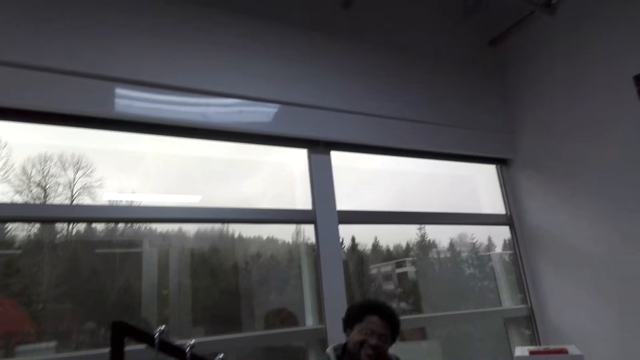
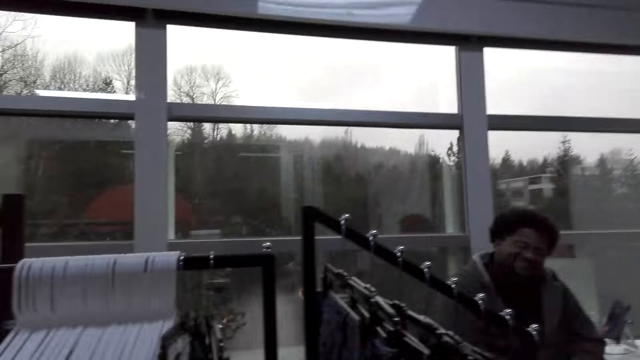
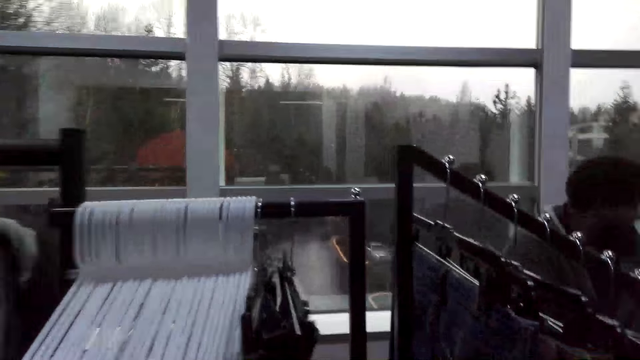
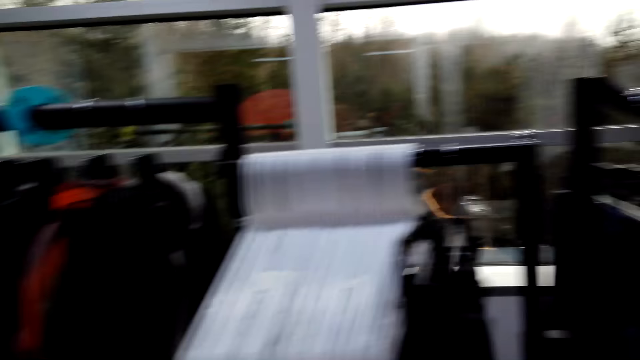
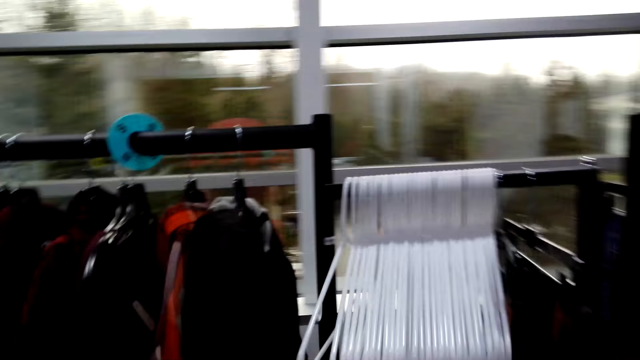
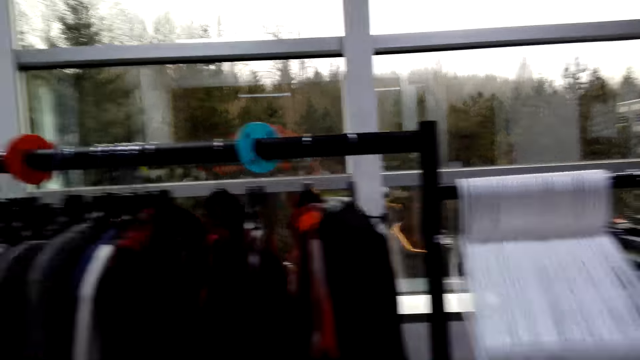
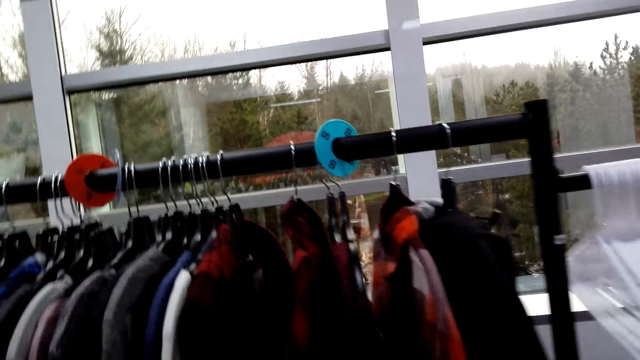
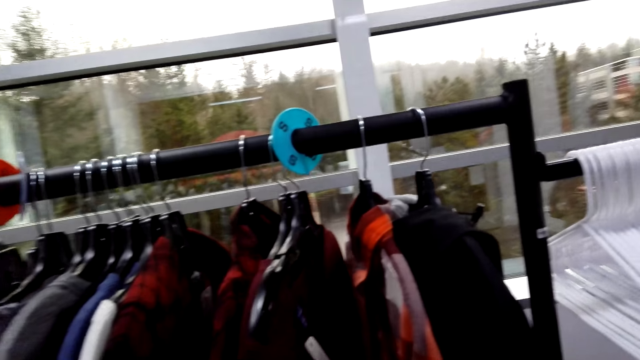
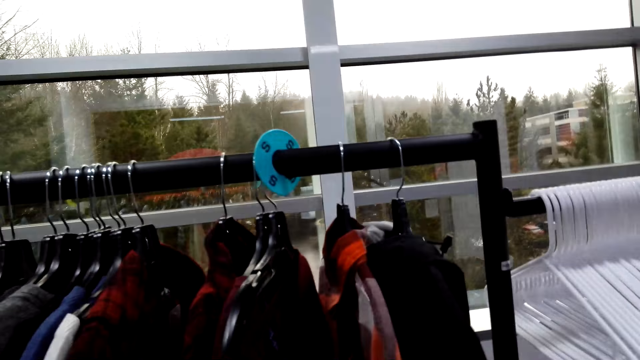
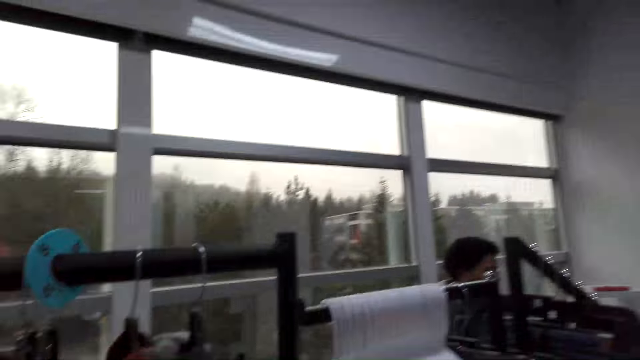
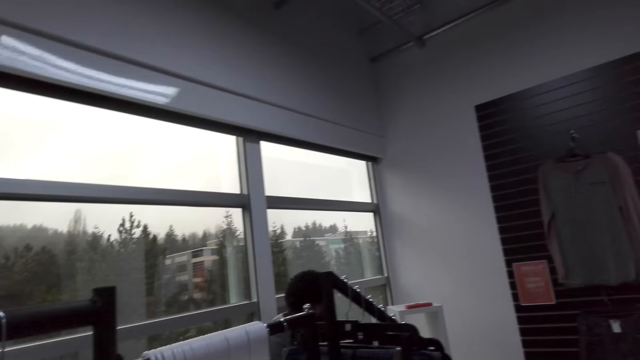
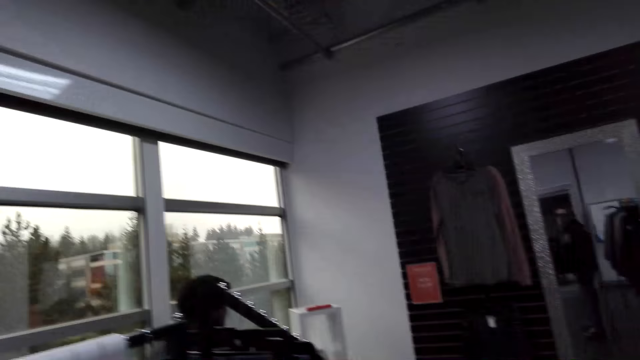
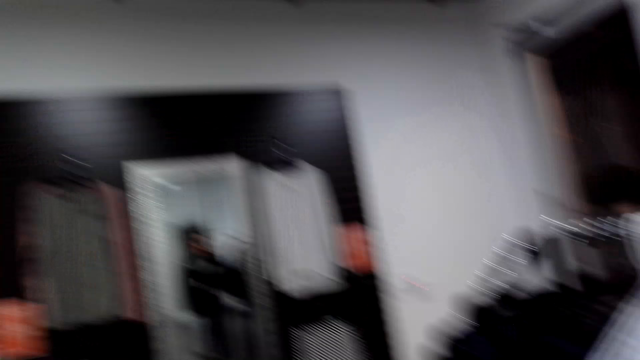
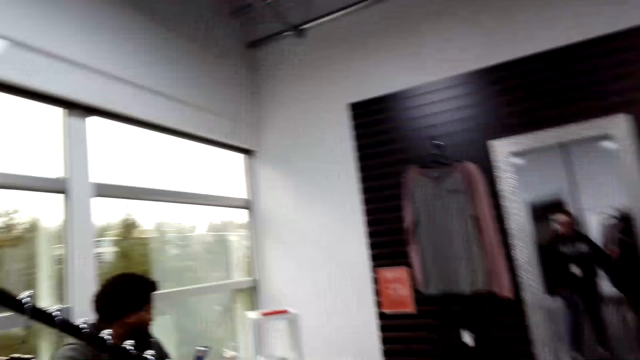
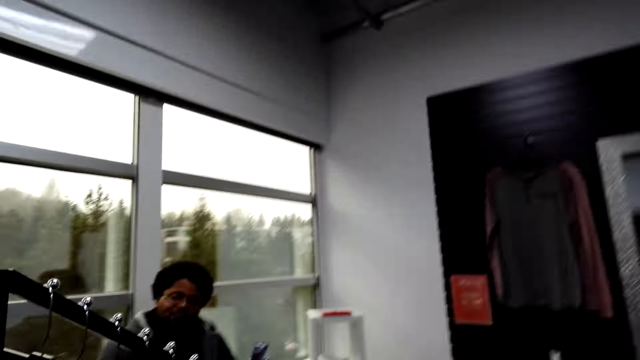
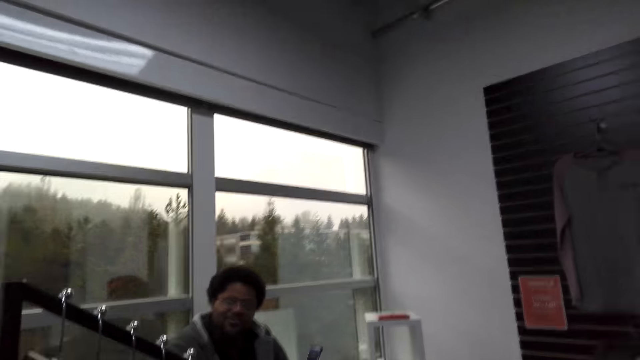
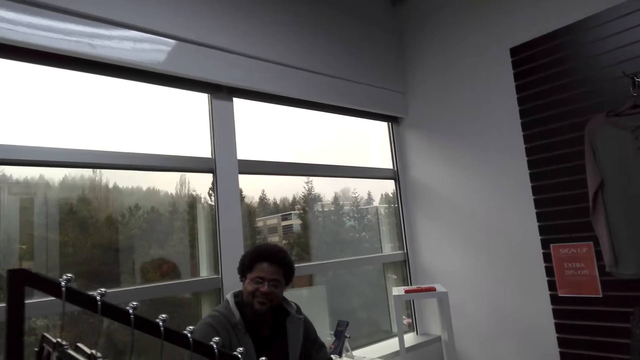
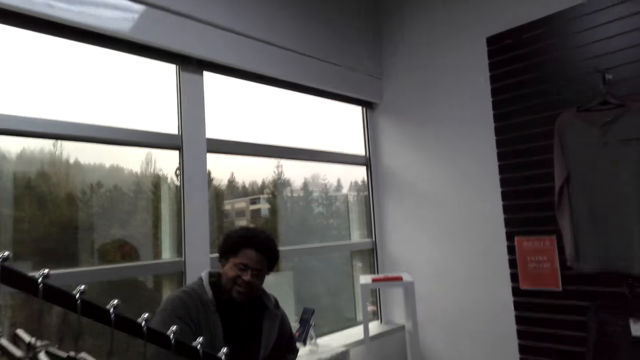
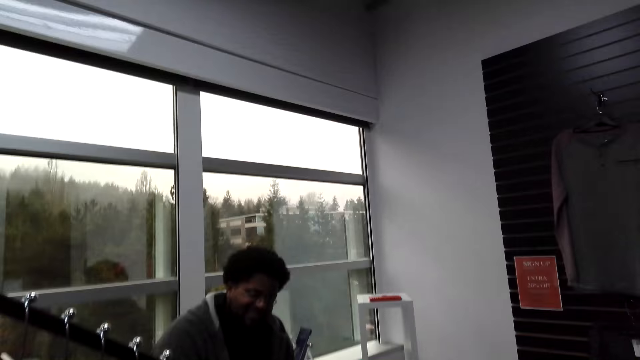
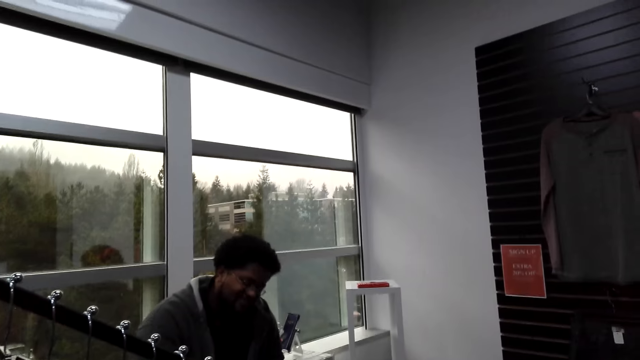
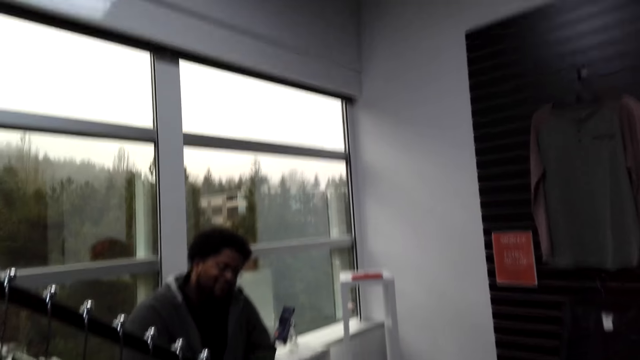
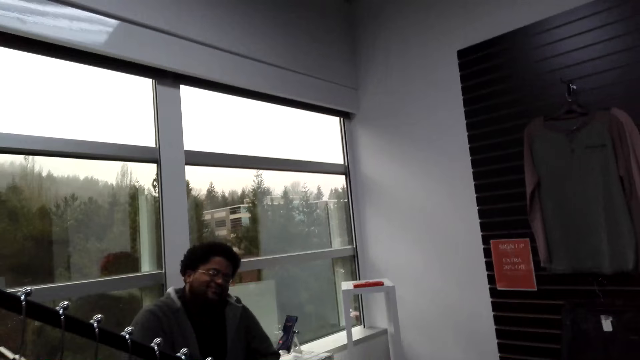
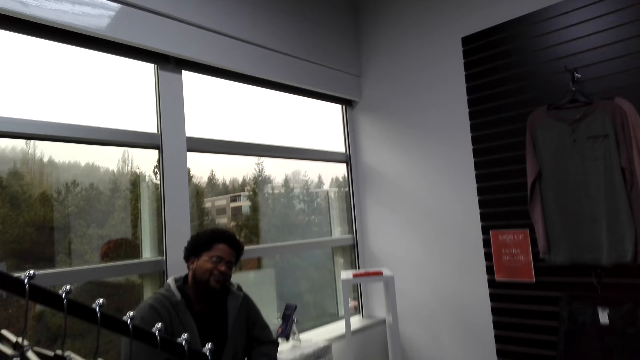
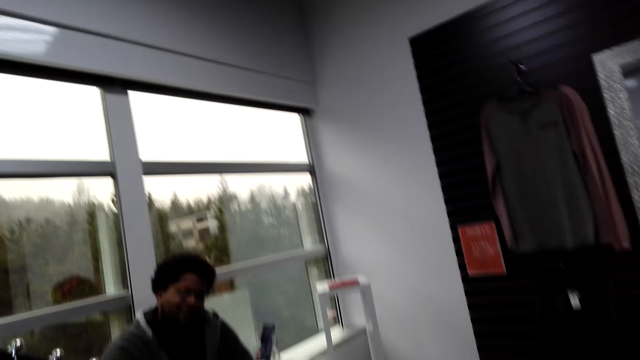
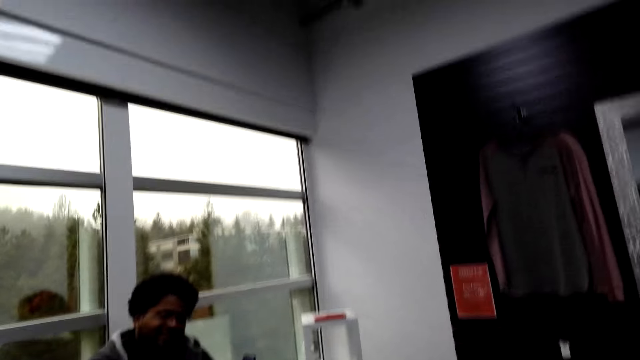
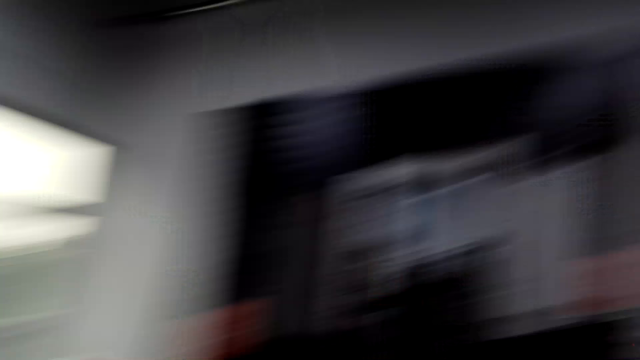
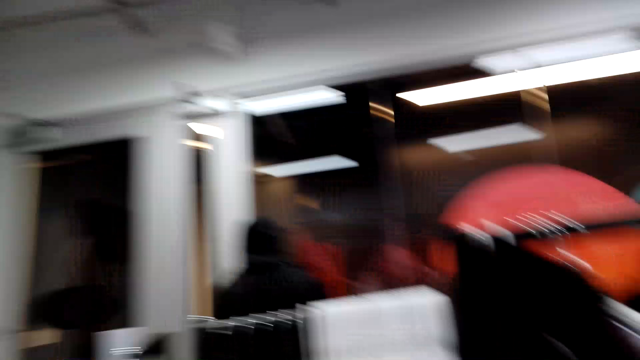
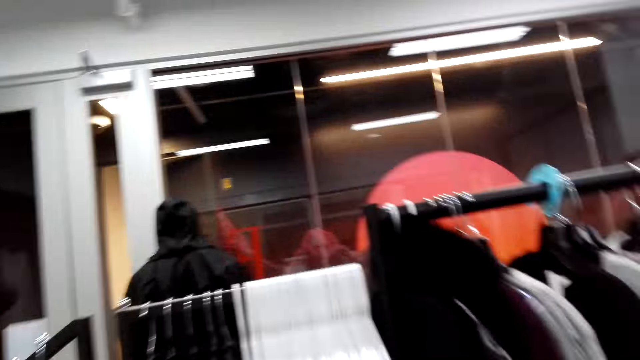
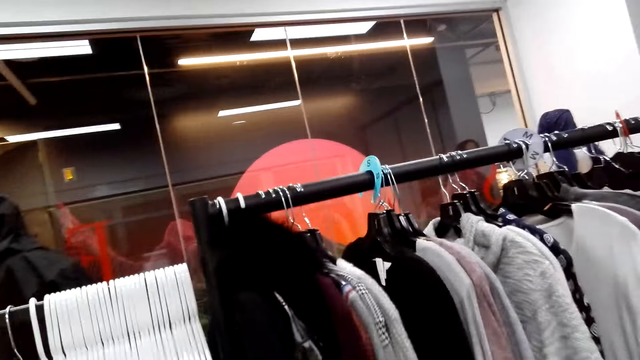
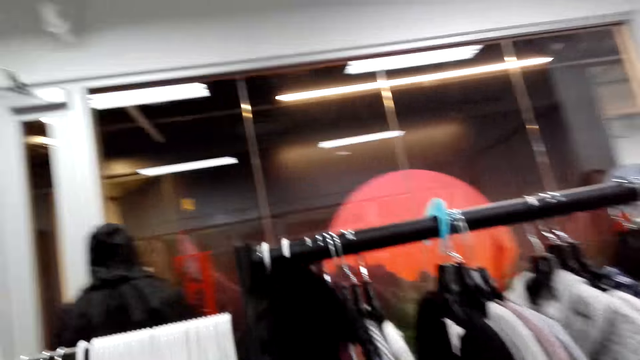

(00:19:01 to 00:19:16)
The camera wearer moves the hung clothes, looks around, and turns around.

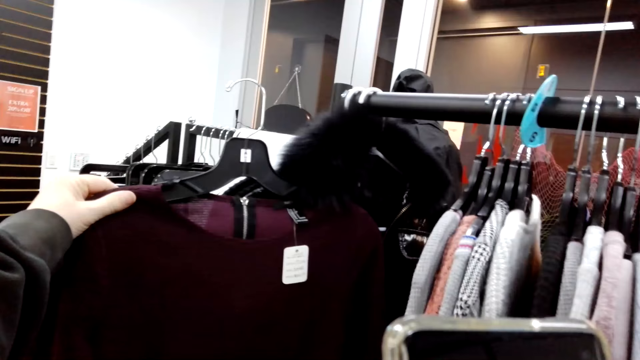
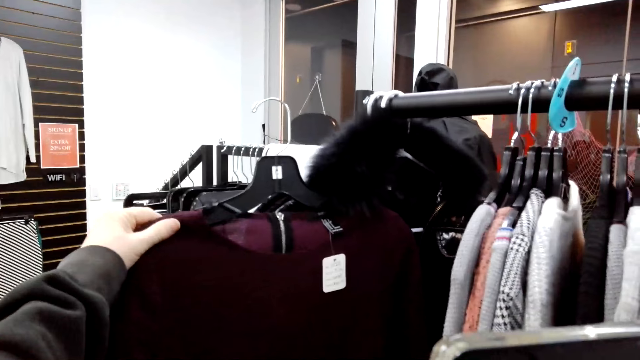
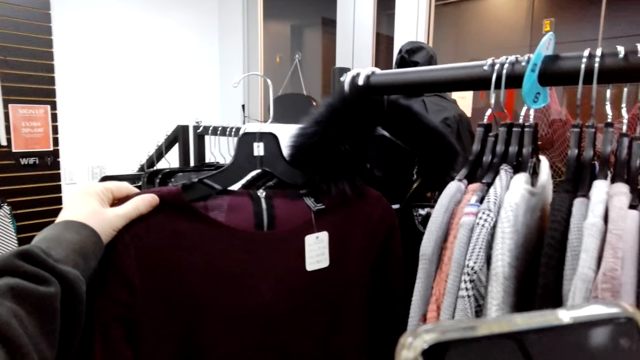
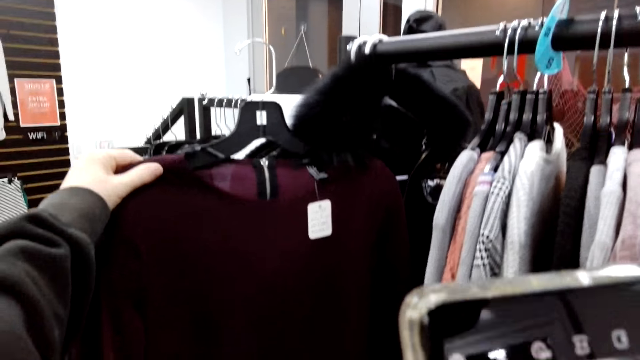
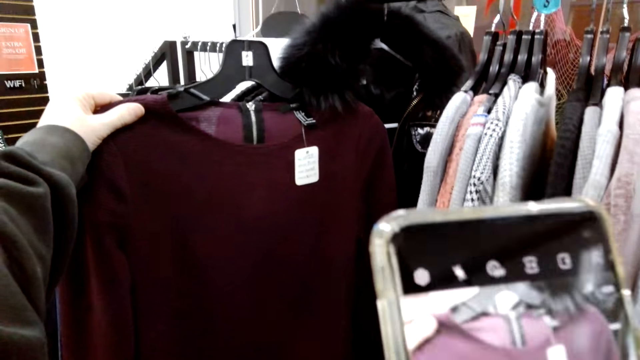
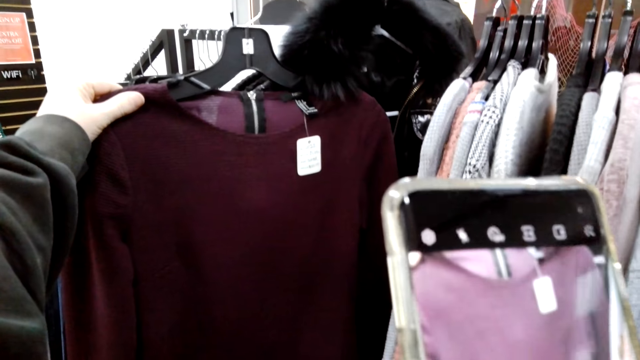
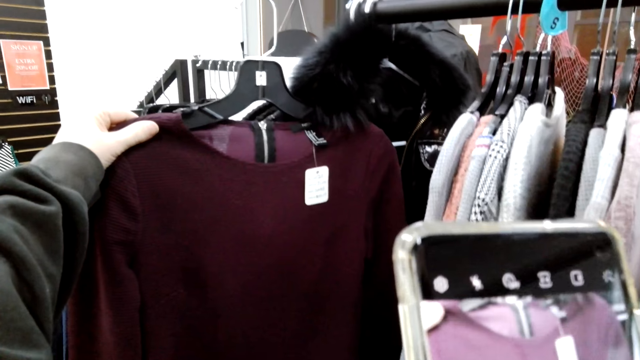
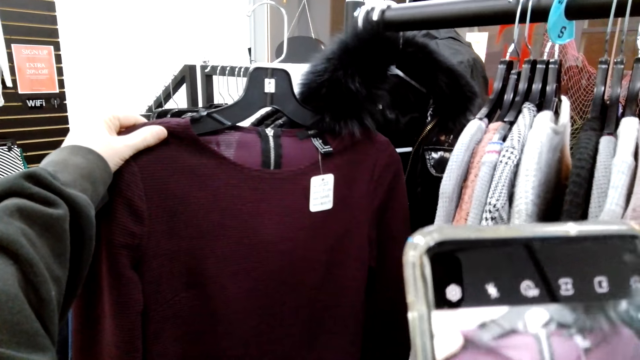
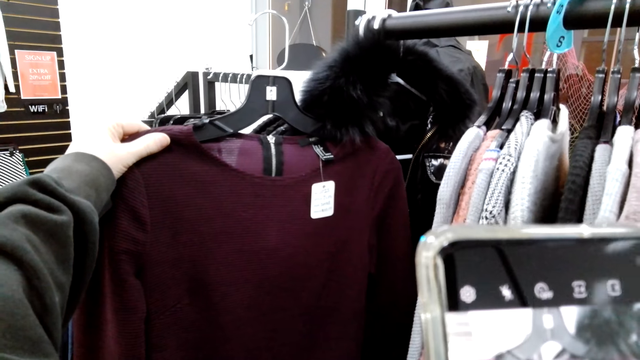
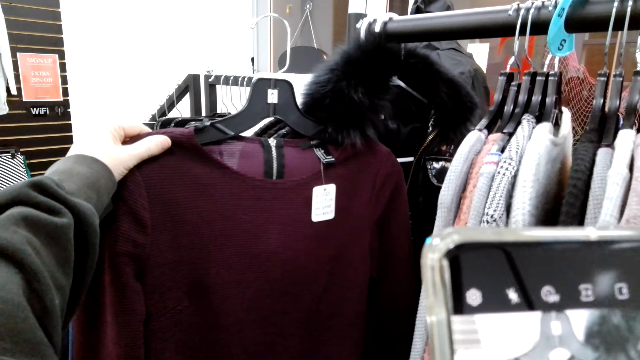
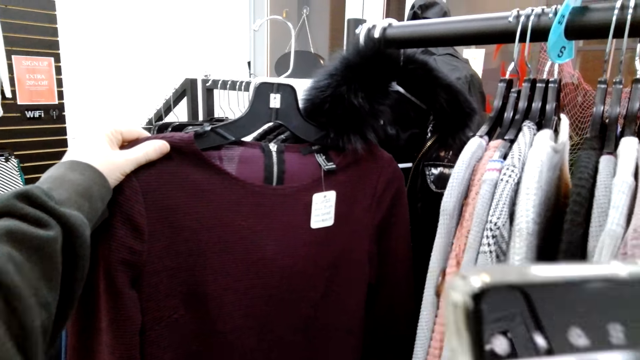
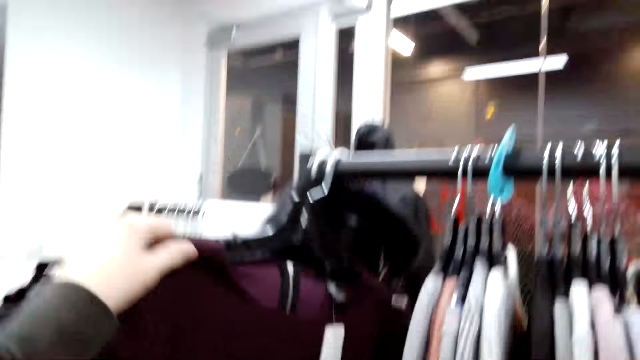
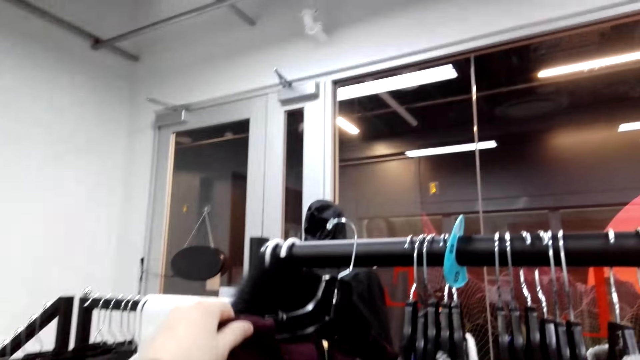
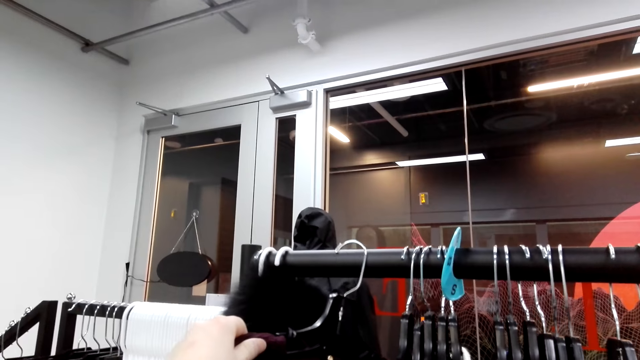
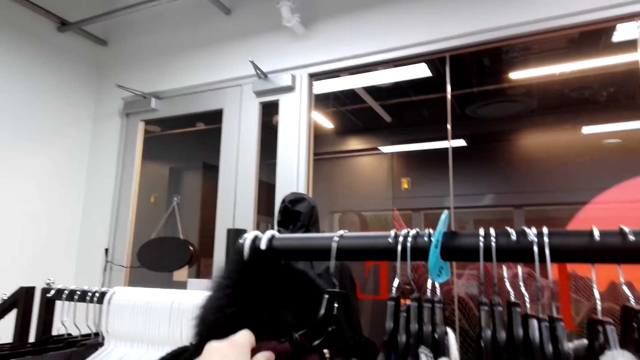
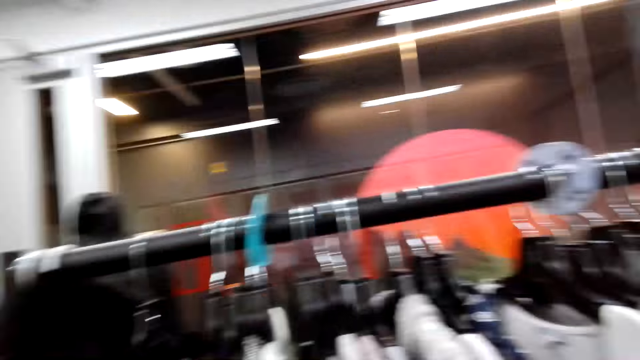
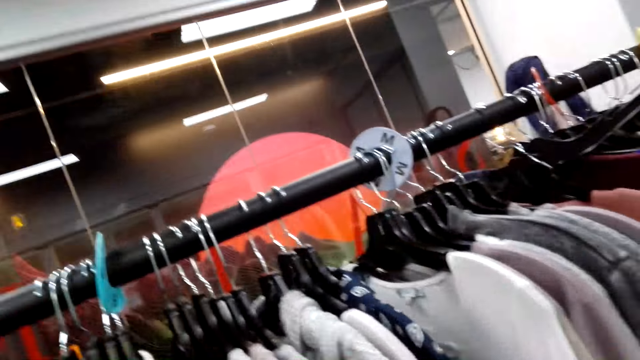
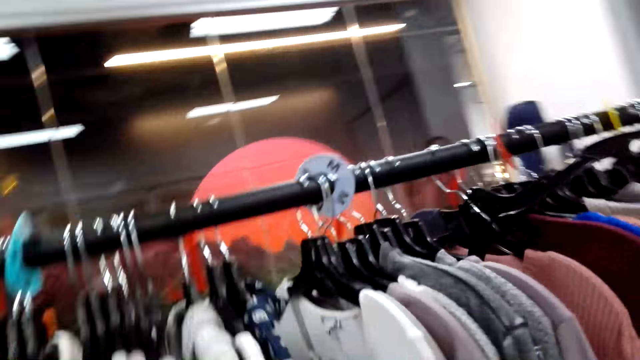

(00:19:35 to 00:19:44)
The camera wearer takes a picture of the top with her phone. She returns the top back to the clothing line.
